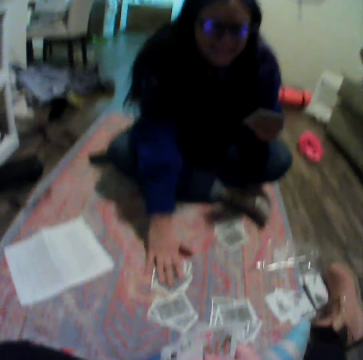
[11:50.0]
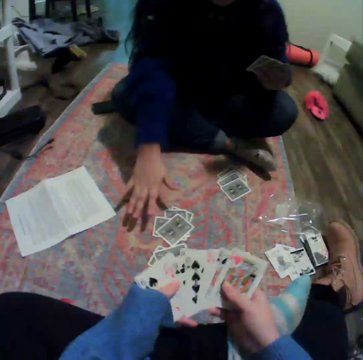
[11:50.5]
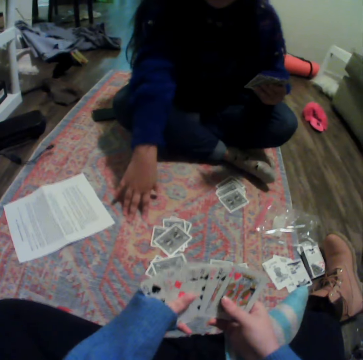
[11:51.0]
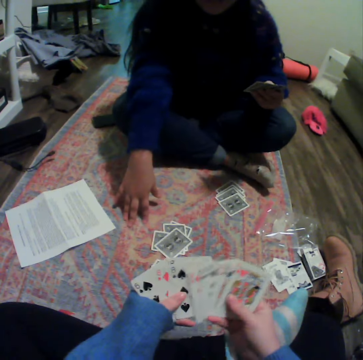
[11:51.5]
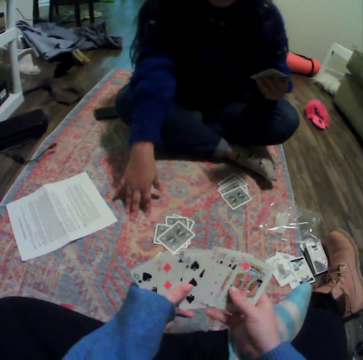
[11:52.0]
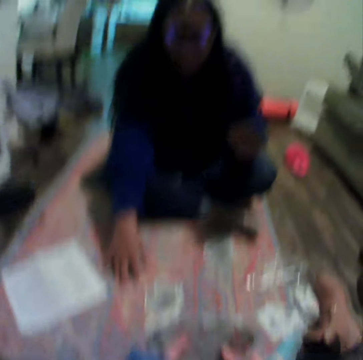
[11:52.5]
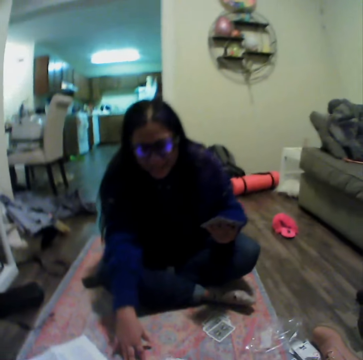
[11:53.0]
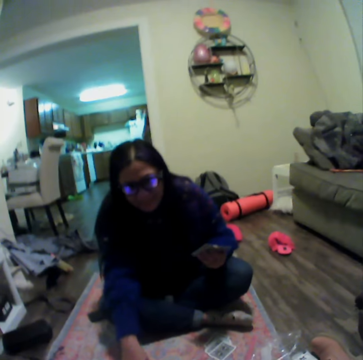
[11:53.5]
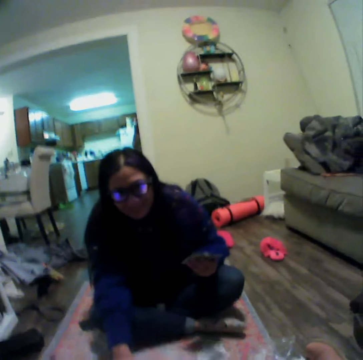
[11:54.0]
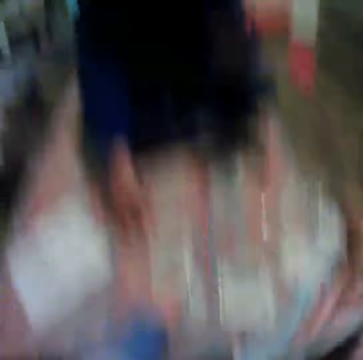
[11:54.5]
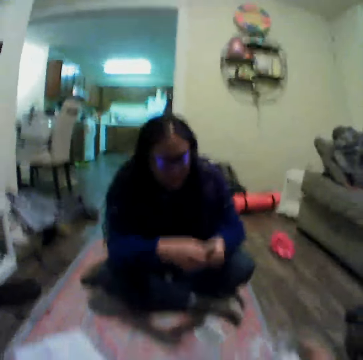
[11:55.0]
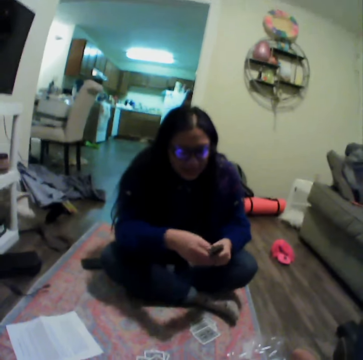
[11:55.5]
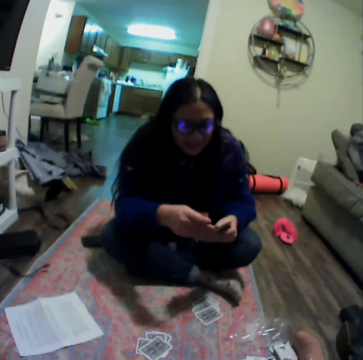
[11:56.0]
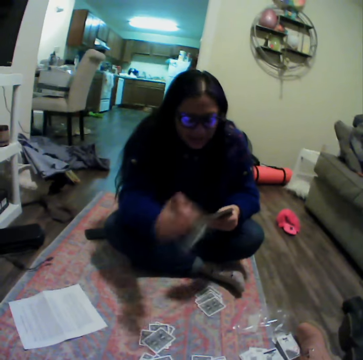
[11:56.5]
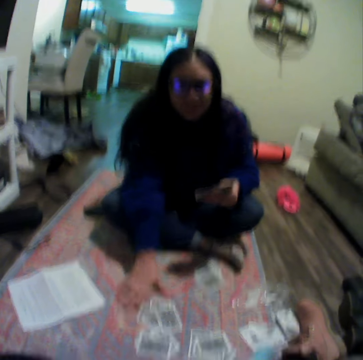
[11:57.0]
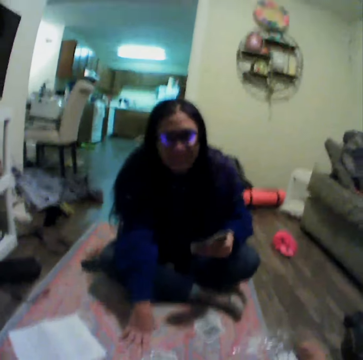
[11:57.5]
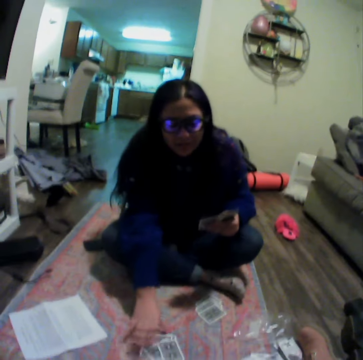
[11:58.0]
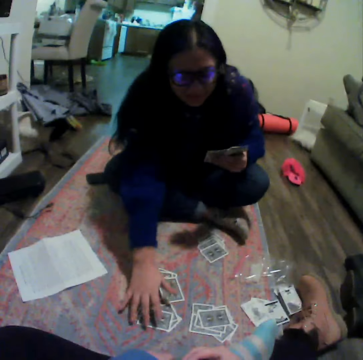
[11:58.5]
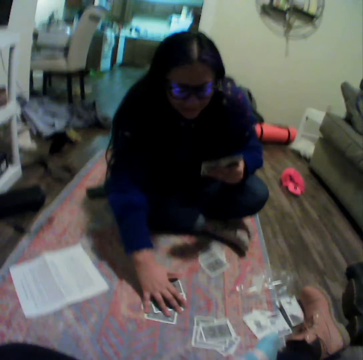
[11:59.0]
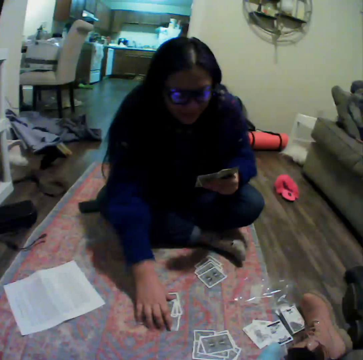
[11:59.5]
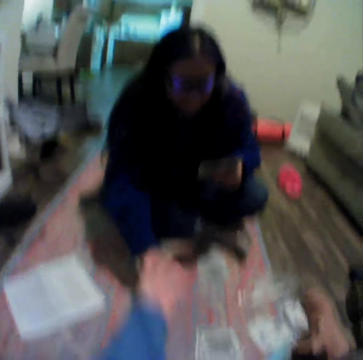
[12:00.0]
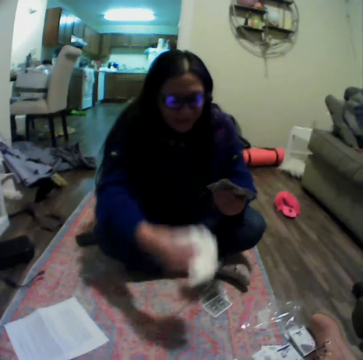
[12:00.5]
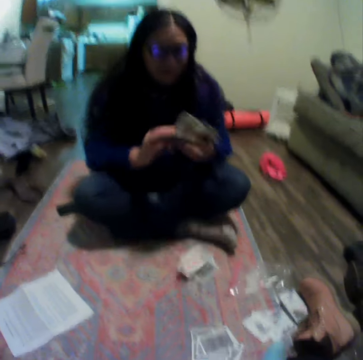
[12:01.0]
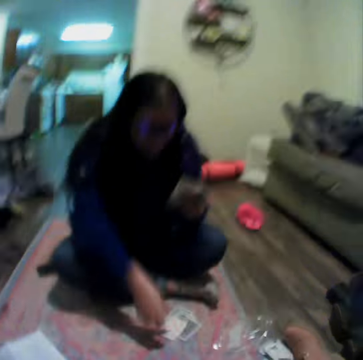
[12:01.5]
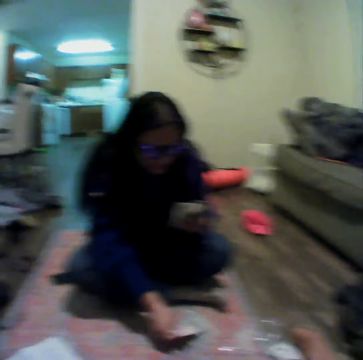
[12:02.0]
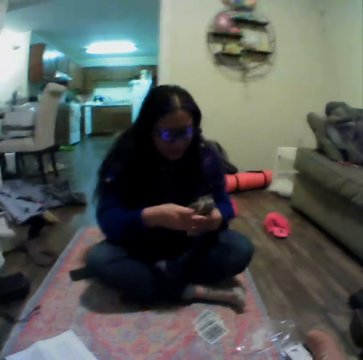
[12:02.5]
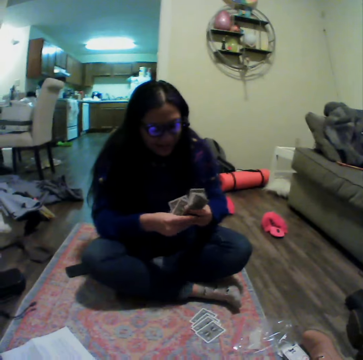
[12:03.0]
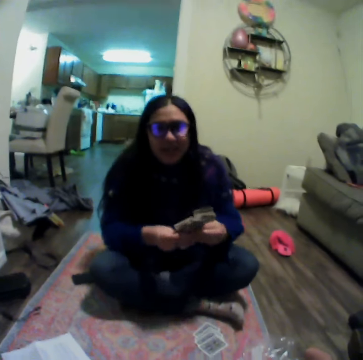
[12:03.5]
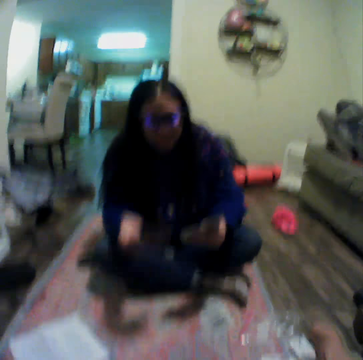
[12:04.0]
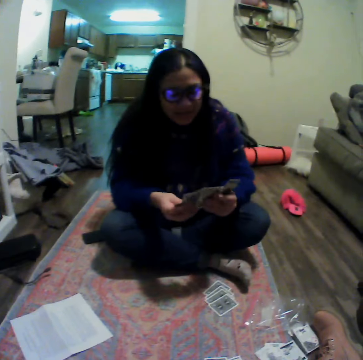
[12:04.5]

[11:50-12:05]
A woman places a card on the carpet. The camera wearer spreads cards. The woman touches down. The camera wearer places a card on the carpet. The woman places a card on the carpet. The woman picks up the cards on the carpet. The camera wearer moves their hand. The woman picks up a card.

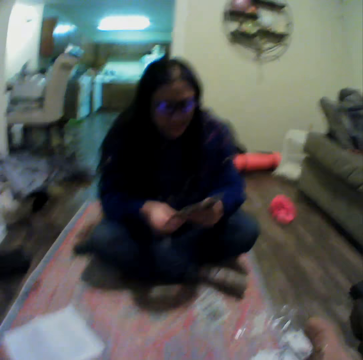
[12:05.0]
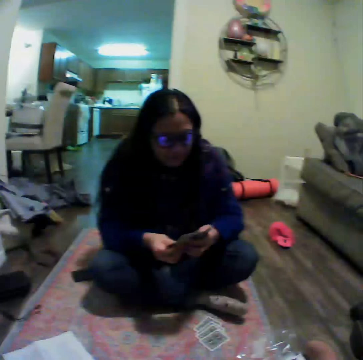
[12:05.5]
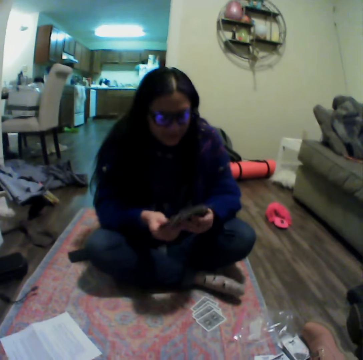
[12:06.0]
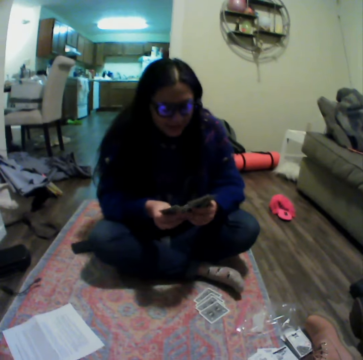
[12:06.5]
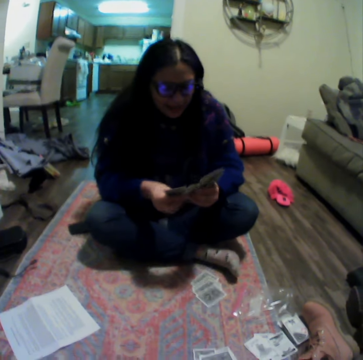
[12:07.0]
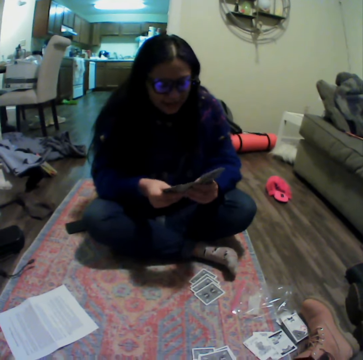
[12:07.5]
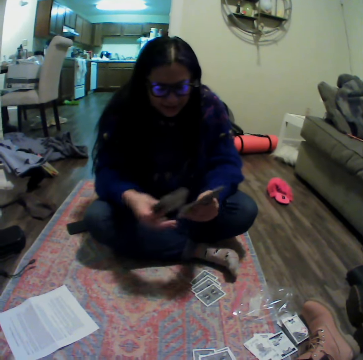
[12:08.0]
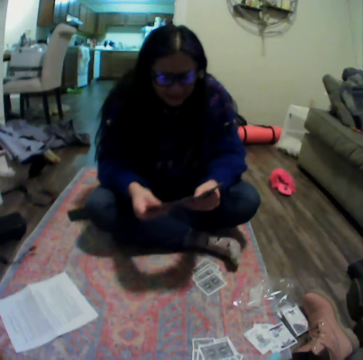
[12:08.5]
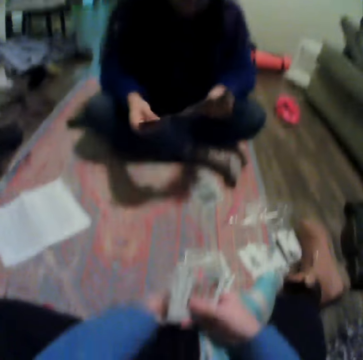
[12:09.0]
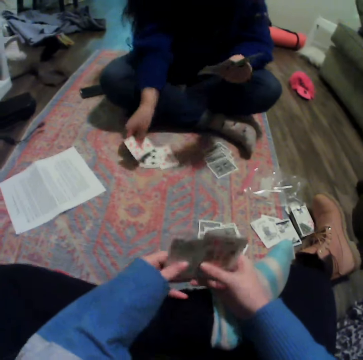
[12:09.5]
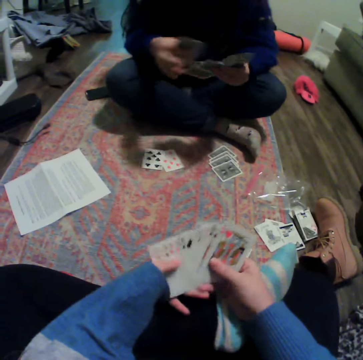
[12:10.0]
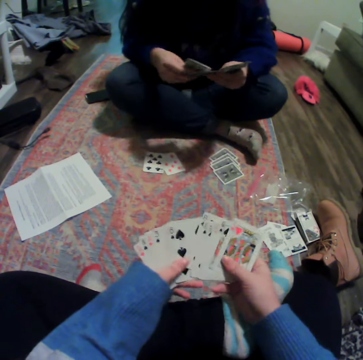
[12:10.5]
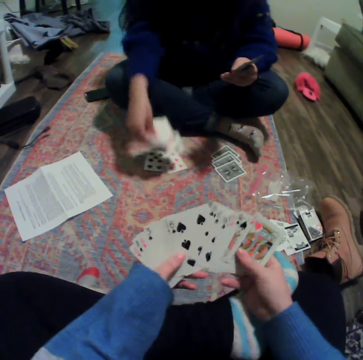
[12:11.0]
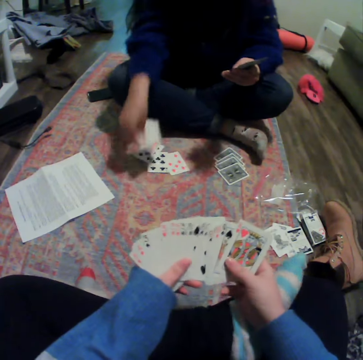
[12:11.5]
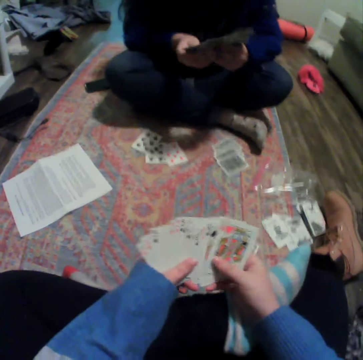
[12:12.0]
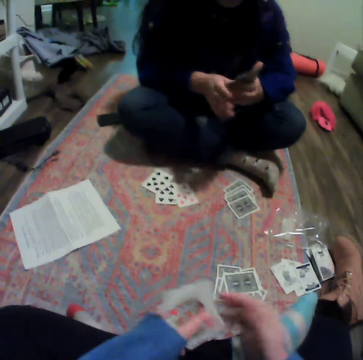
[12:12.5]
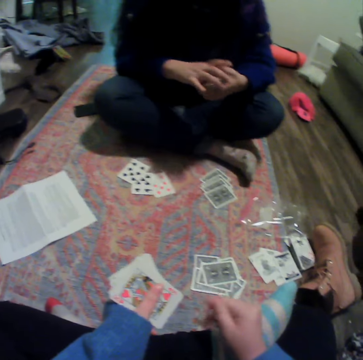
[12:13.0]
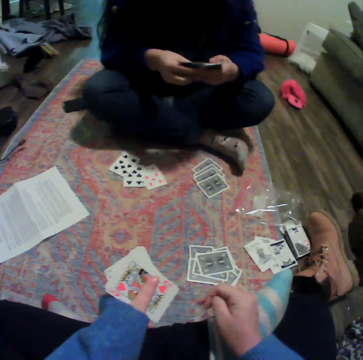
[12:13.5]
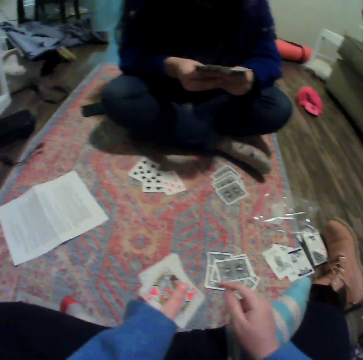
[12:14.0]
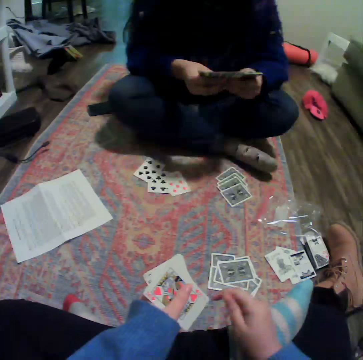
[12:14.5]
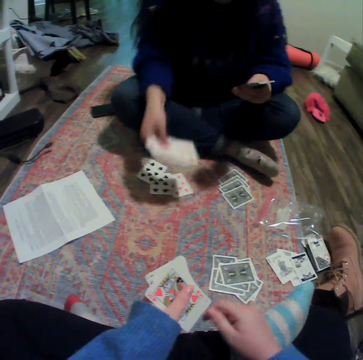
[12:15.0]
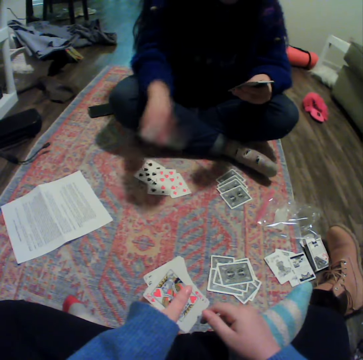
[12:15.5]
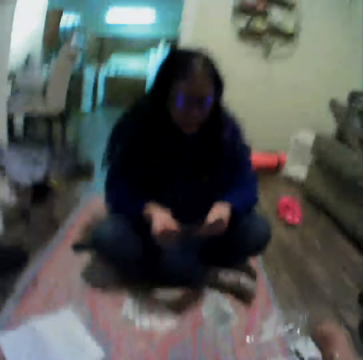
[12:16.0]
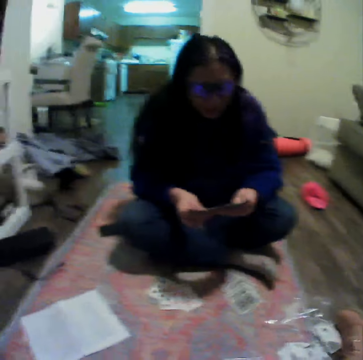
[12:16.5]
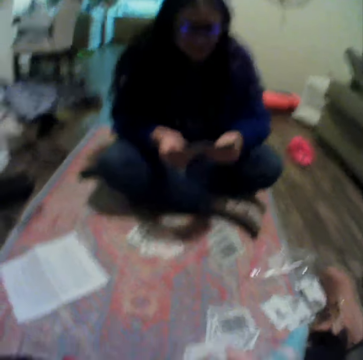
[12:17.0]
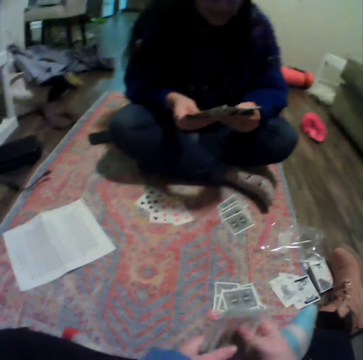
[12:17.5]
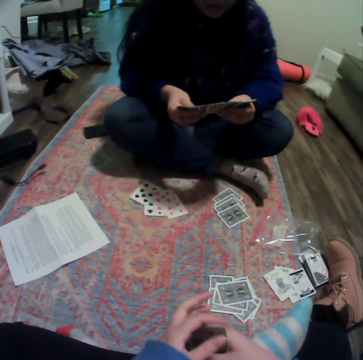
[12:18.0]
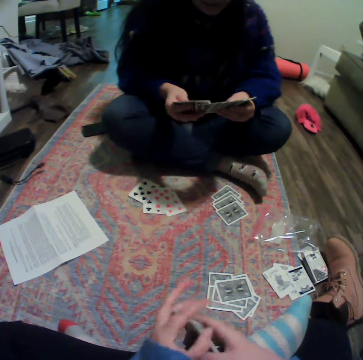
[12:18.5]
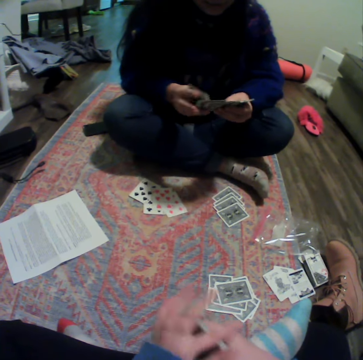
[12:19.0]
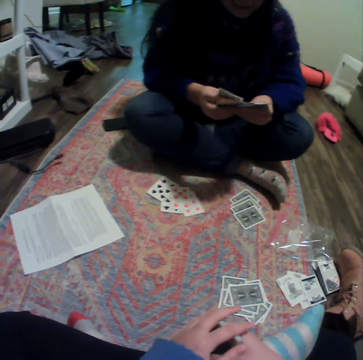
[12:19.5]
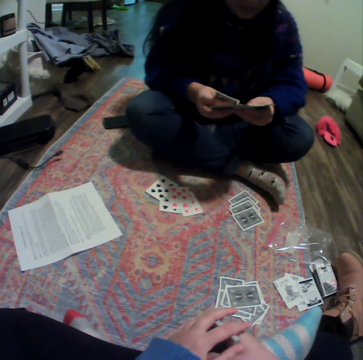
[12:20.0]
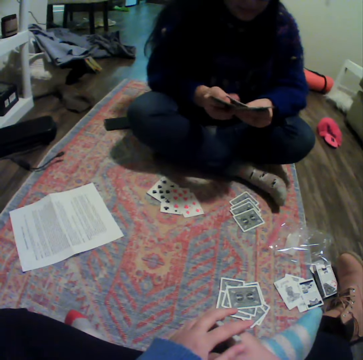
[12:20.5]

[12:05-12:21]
A woman spreads cards. The camera wearer spreads cards. The woman places a card on the carpet. The camera wearer organizes her cards. The woman puts cards down. The woman gathers cards. The woman organizes her cards. The camera wearer moves her hands. The woman spreads cards, puts cards down and talks to the camera wearer. The camera wearer gathers cards.

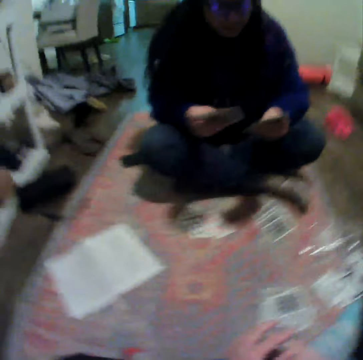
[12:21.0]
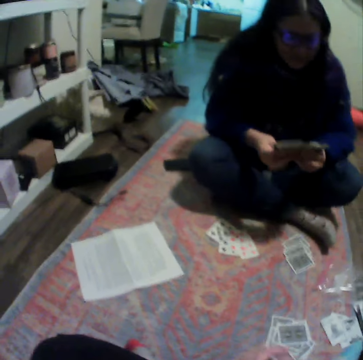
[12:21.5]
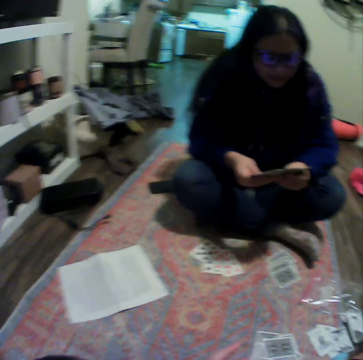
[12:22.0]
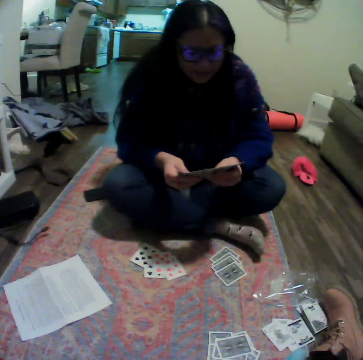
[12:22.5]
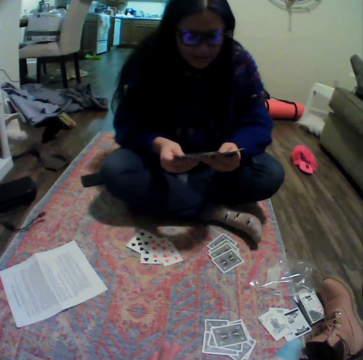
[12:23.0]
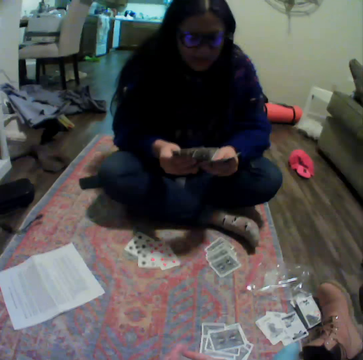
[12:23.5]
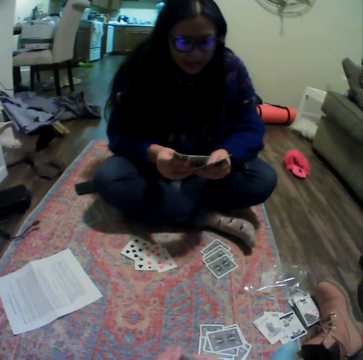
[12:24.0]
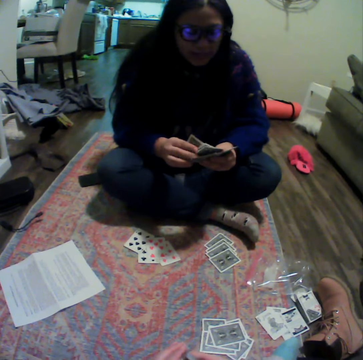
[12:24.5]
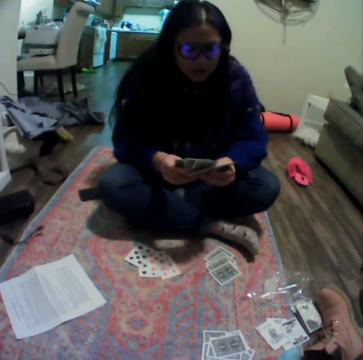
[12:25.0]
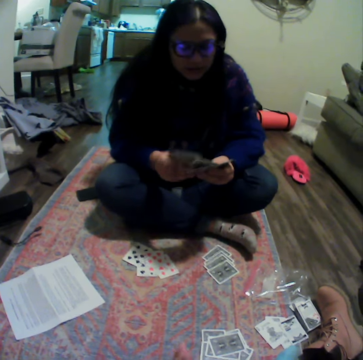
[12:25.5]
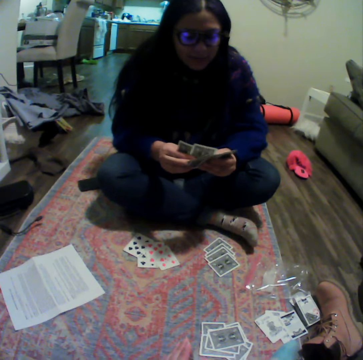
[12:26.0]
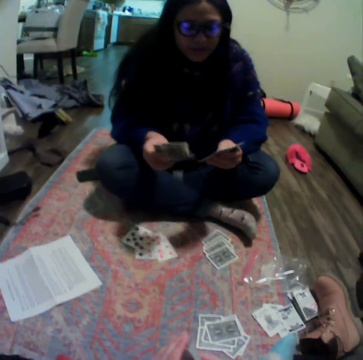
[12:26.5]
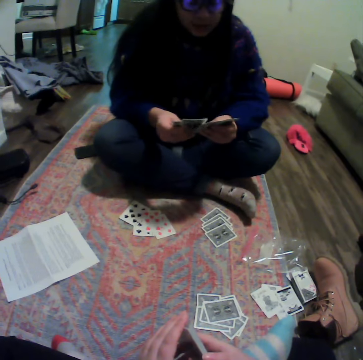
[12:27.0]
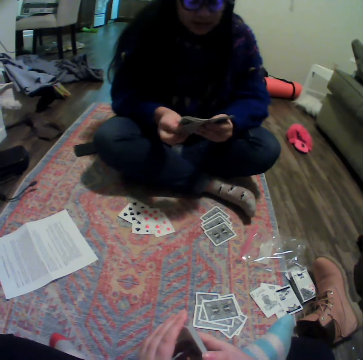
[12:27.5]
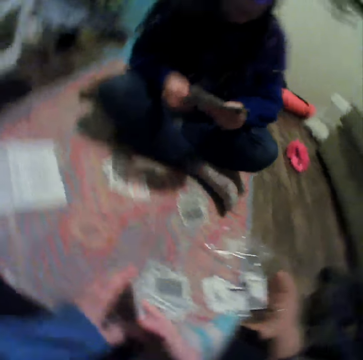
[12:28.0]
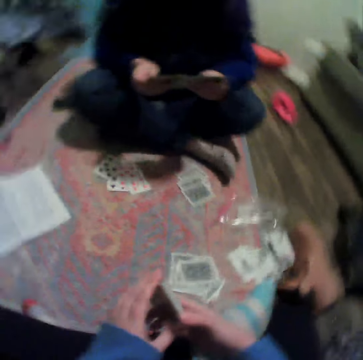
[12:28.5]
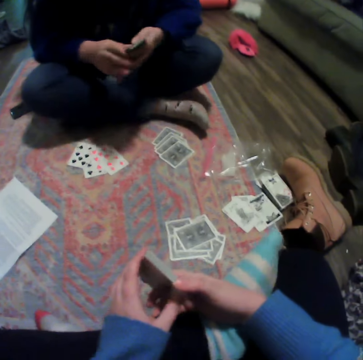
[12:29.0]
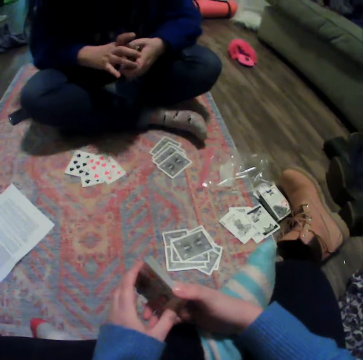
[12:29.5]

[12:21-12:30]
A lady spreads cards. The lady spreads cards again.
